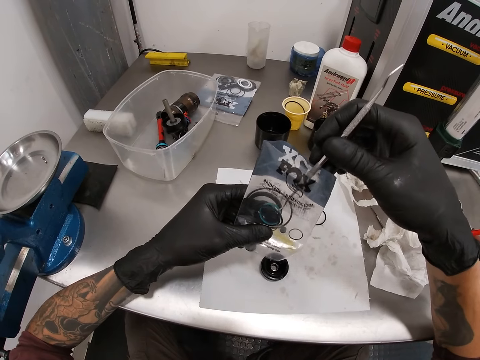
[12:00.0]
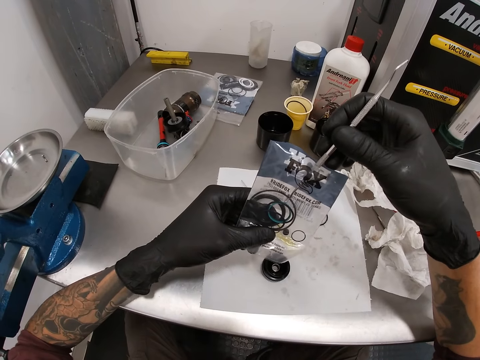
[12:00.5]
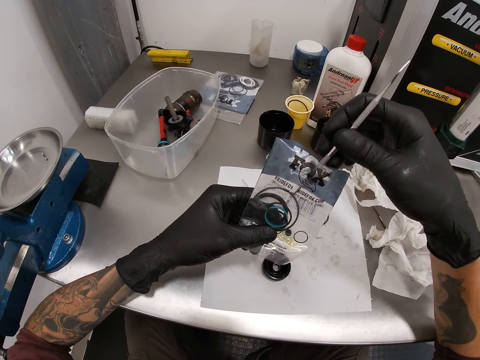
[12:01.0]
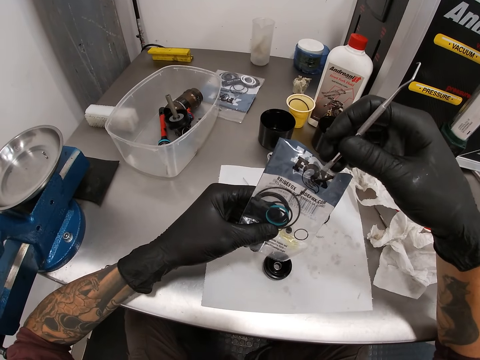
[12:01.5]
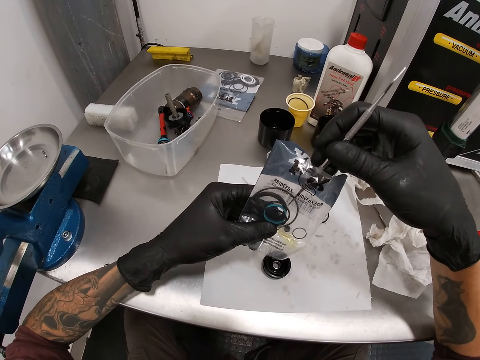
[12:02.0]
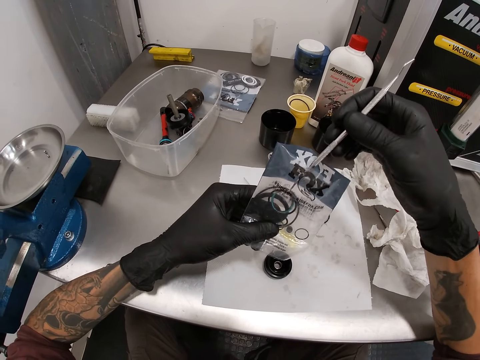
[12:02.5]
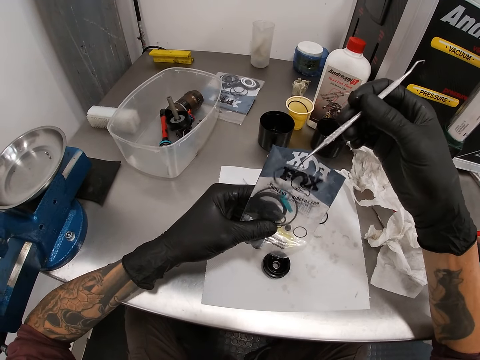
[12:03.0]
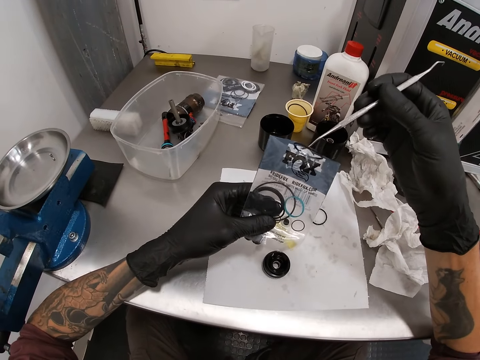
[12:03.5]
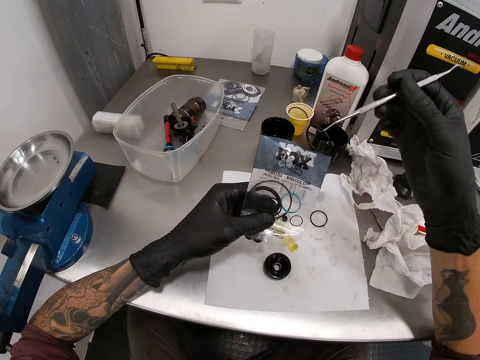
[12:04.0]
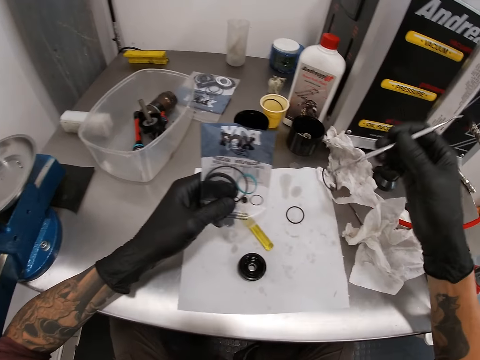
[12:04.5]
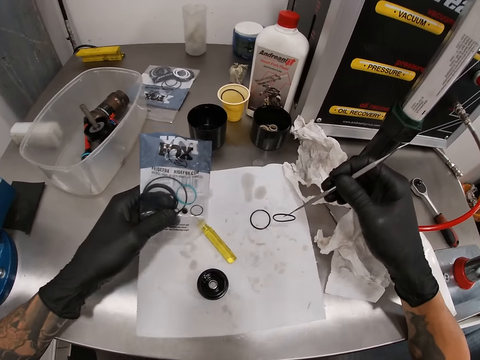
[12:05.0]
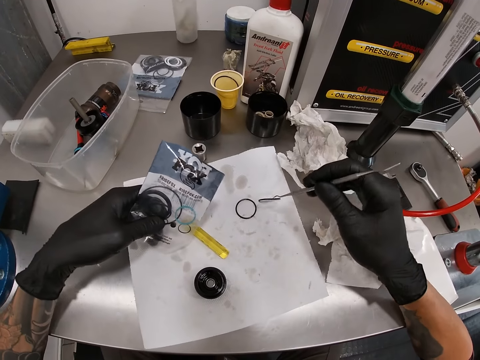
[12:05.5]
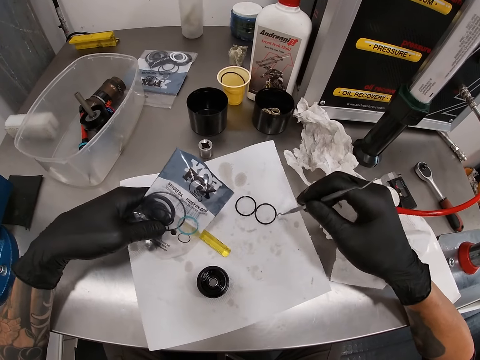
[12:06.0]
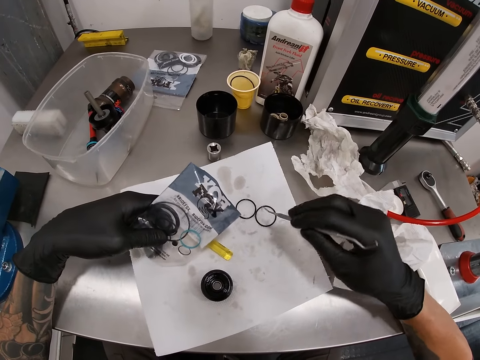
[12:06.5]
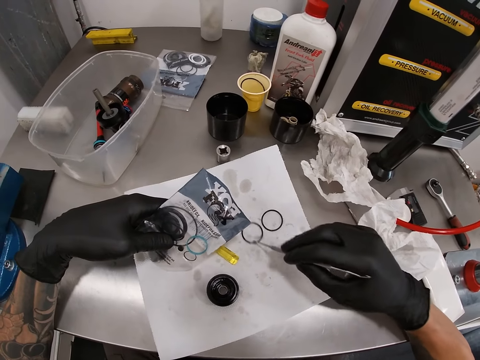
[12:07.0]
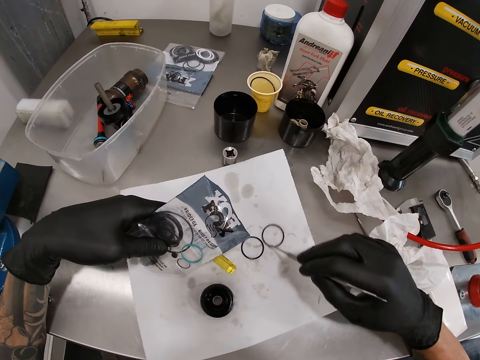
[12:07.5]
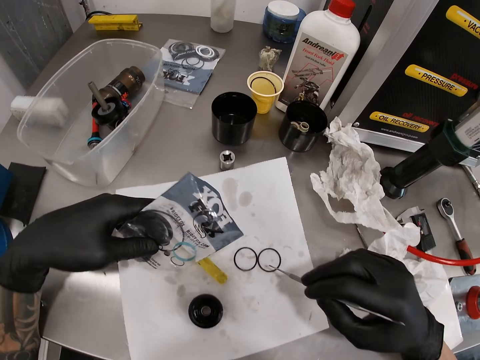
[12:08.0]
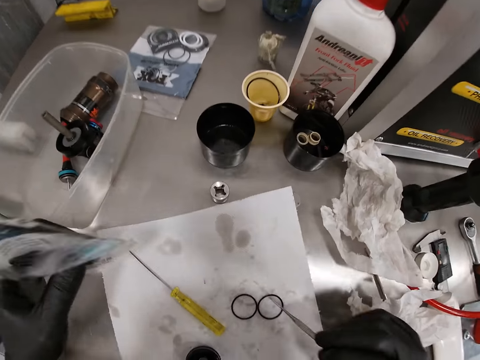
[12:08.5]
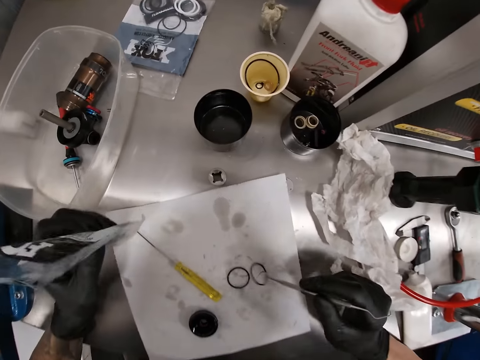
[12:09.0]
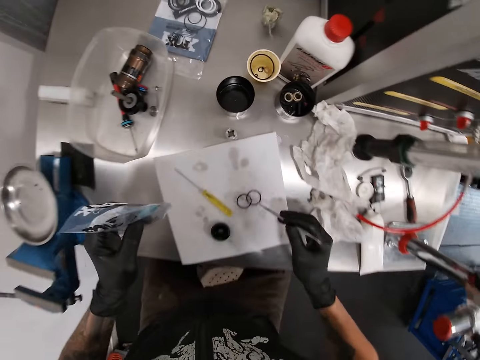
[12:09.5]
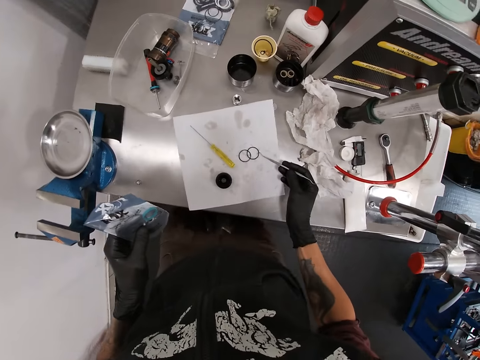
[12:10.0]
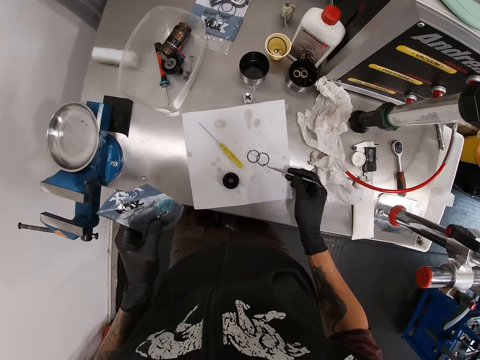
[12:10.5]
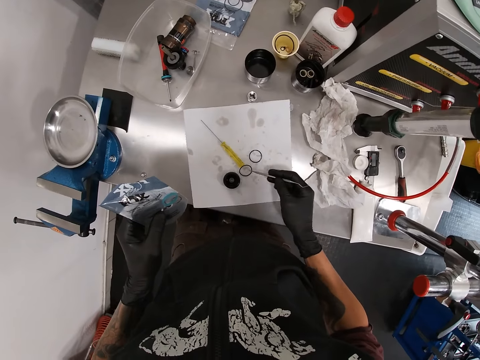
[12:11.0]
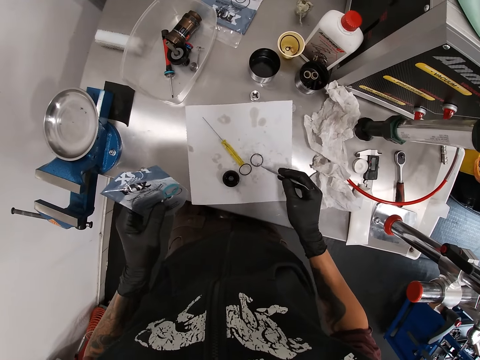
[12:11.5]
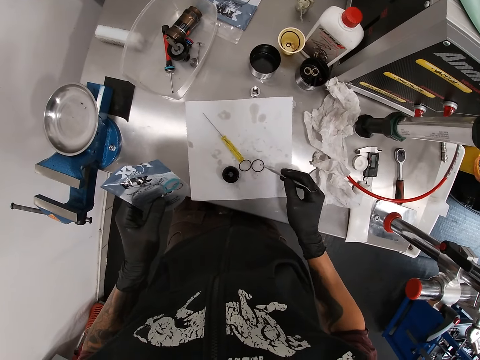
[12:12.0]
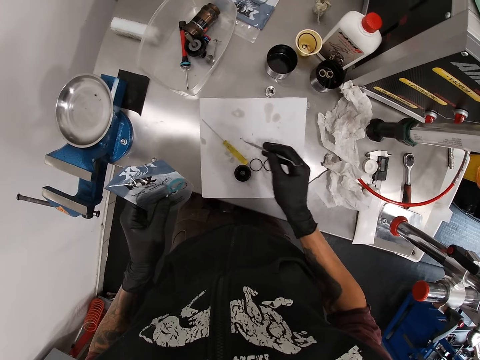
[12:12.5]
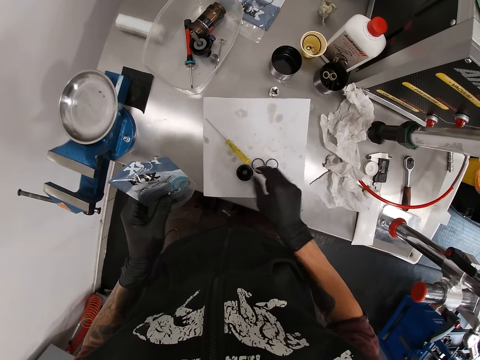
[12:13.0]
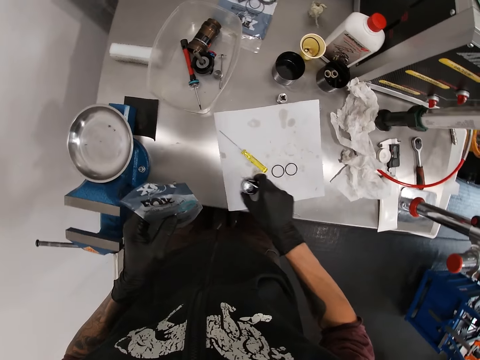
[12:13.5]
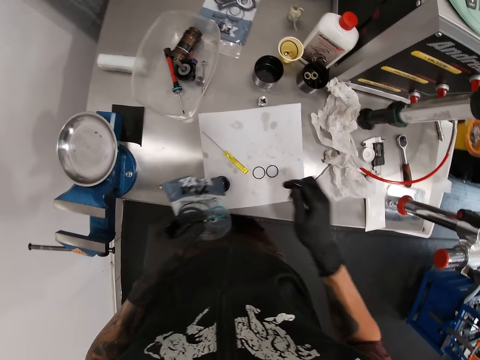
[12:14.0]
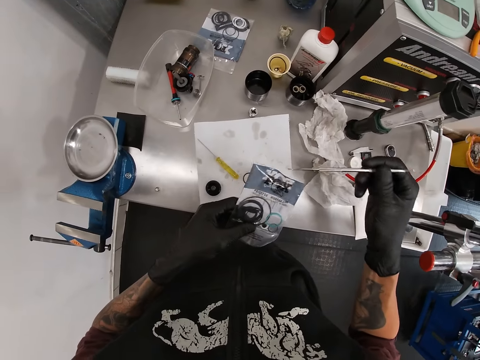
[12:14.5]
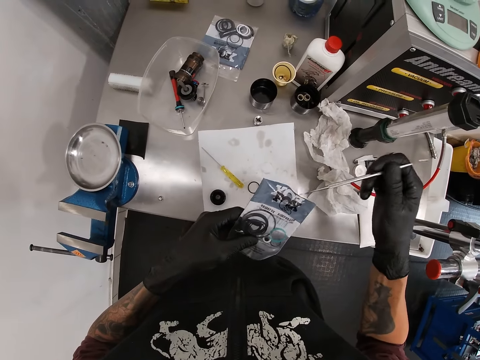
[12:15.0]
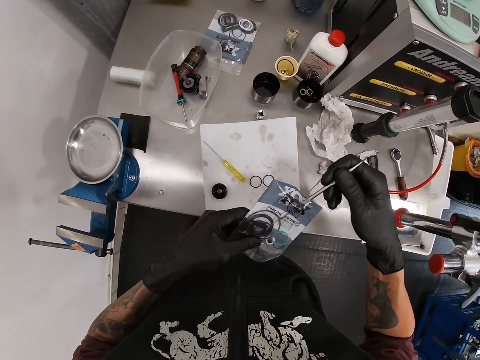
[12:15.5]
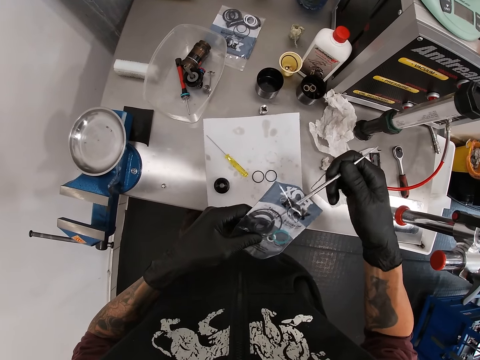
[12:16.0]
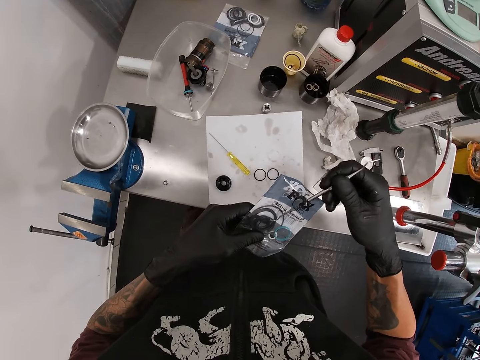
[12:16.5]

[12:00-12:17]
The camera wearer removes a washer from the packet of washers in his left hand with the picker tool in his right hand. He drops the washer from the packet of washers on the paper with the picker tool in his right hand. He drags the washers on the paper with the picker tool in his right hand. He gets up from the stool. He drags the washers on the paper with the picker tool in his right hand. He shifts the screwdriver on the paper with the picker tool in his right hand. He picks up the valve cap or pressure regulator on the paper with his right hand. He holds the pressure regulator. He drops the valve cap on the paper with his right hand. He inserts the picker tool in his right hand into the packet of washers in his left hand.

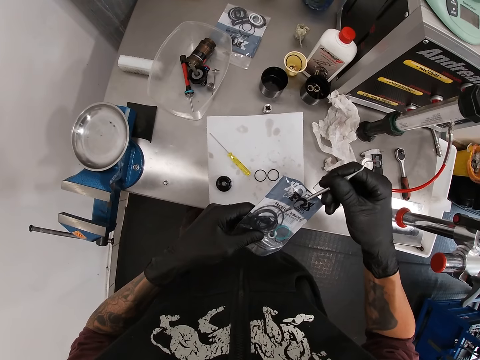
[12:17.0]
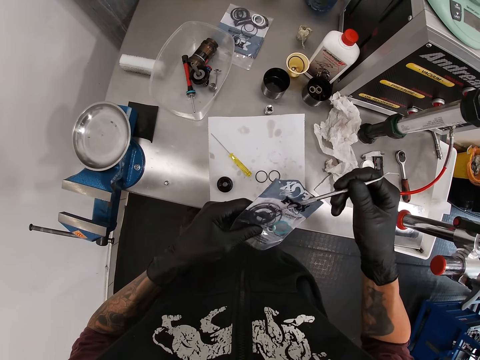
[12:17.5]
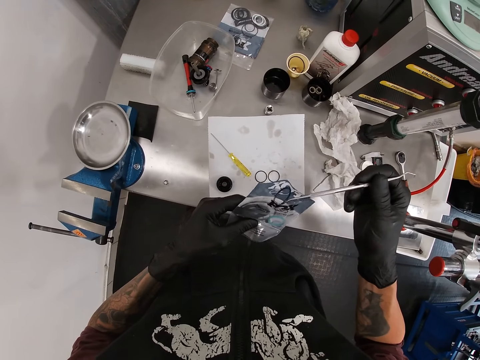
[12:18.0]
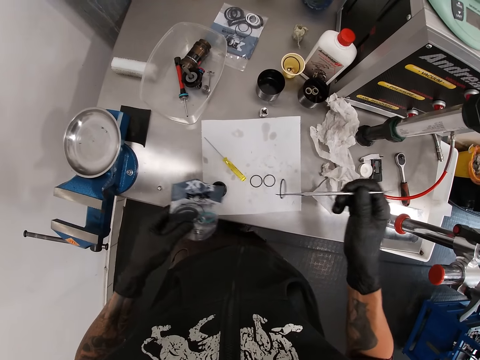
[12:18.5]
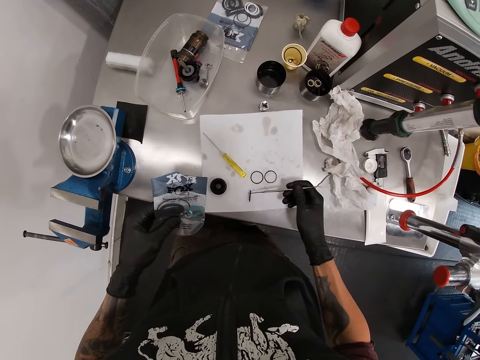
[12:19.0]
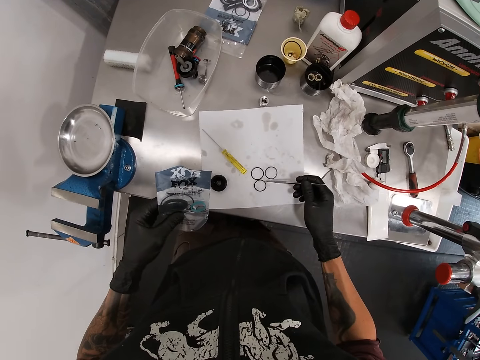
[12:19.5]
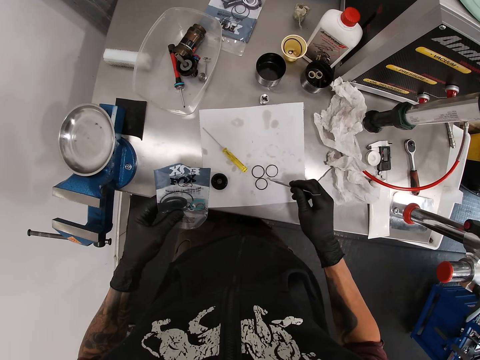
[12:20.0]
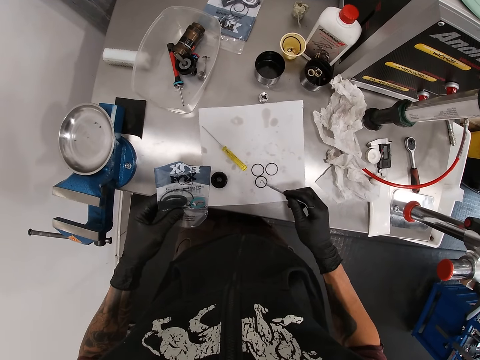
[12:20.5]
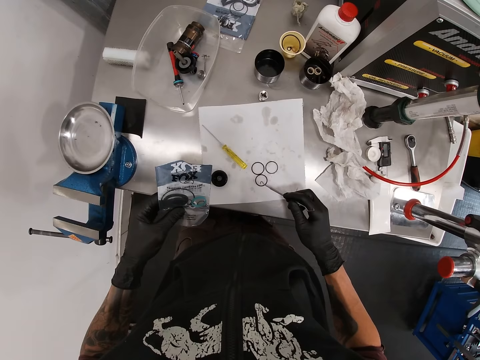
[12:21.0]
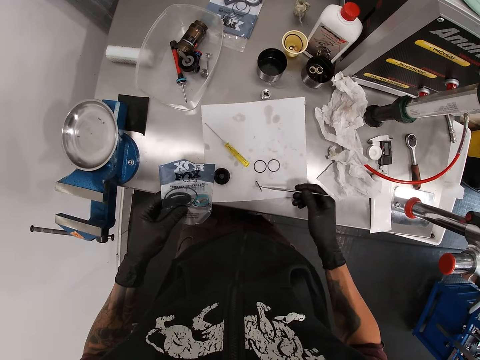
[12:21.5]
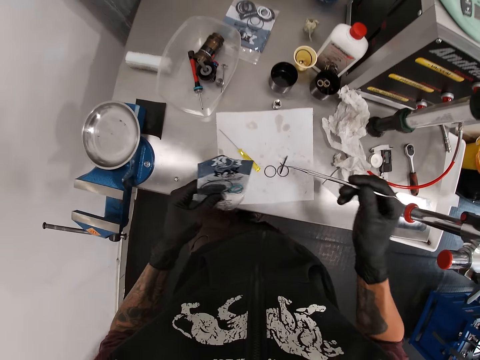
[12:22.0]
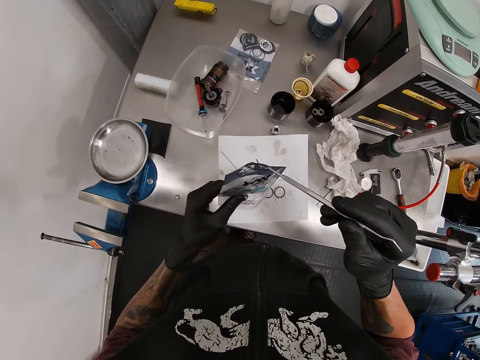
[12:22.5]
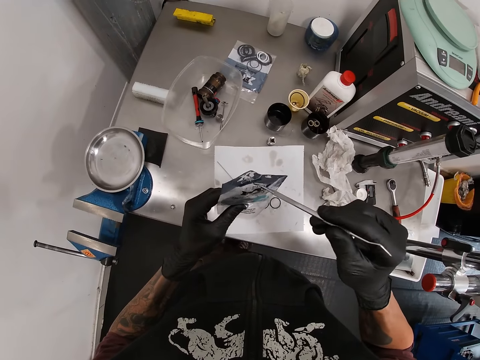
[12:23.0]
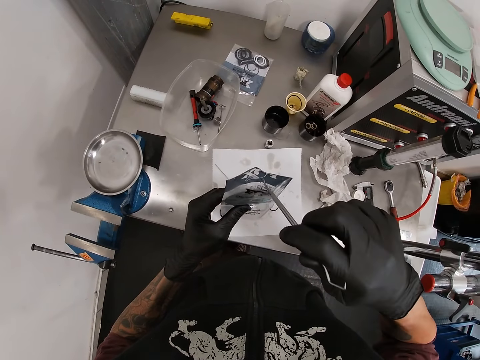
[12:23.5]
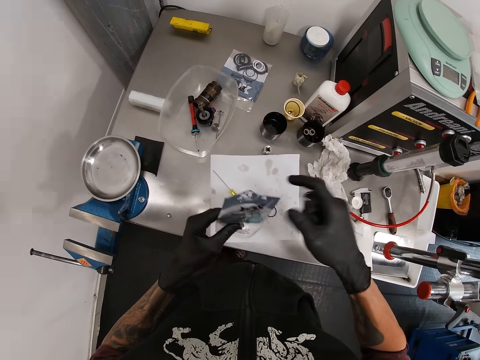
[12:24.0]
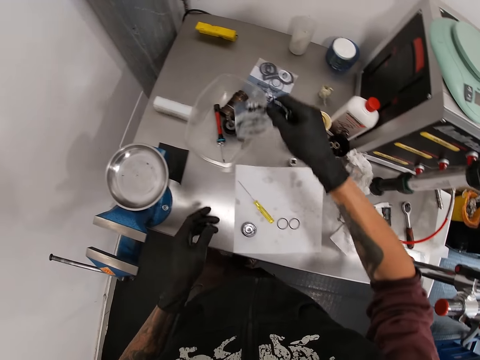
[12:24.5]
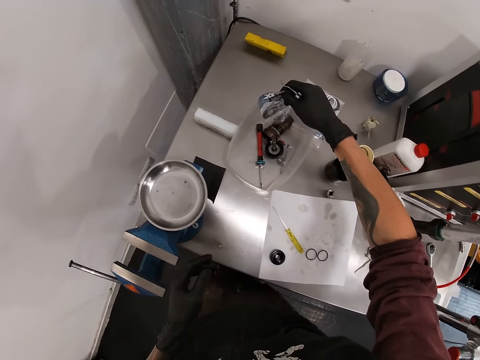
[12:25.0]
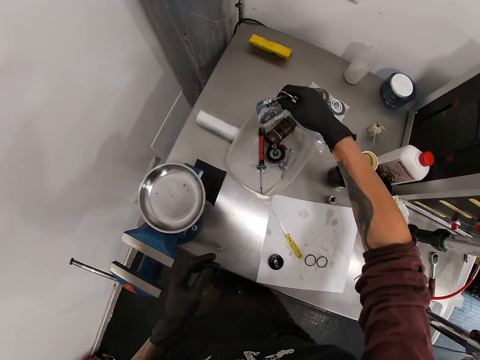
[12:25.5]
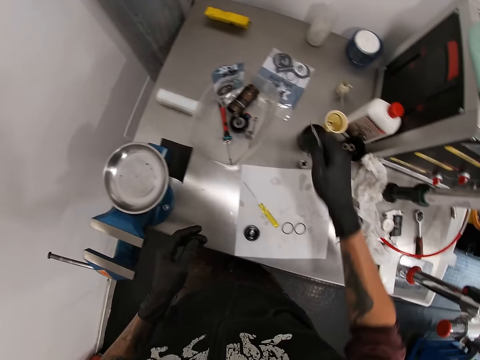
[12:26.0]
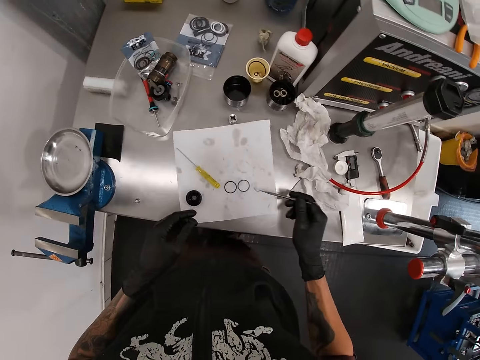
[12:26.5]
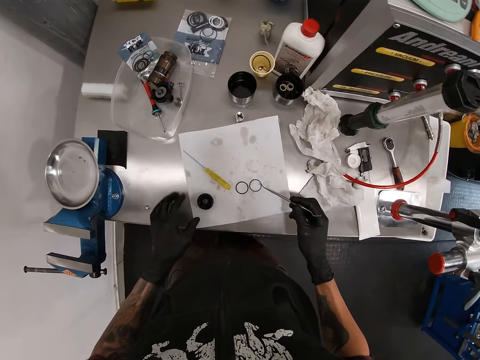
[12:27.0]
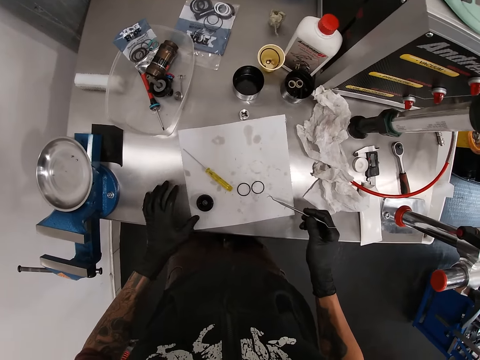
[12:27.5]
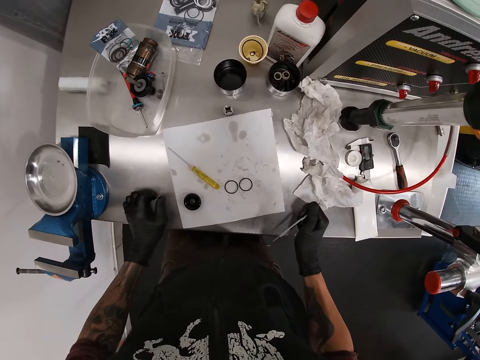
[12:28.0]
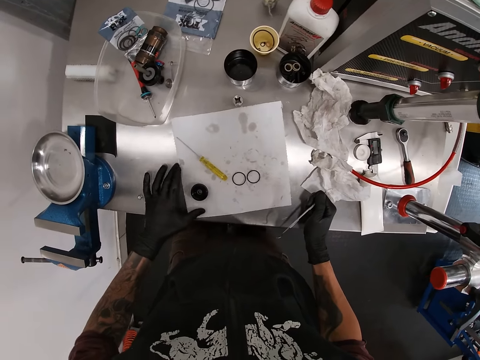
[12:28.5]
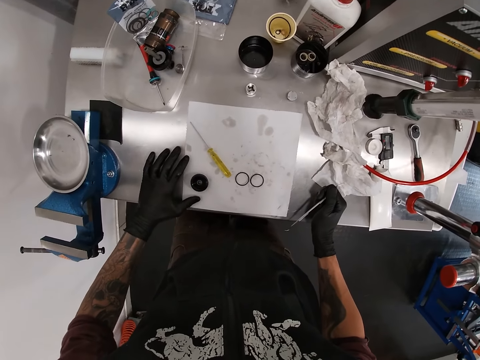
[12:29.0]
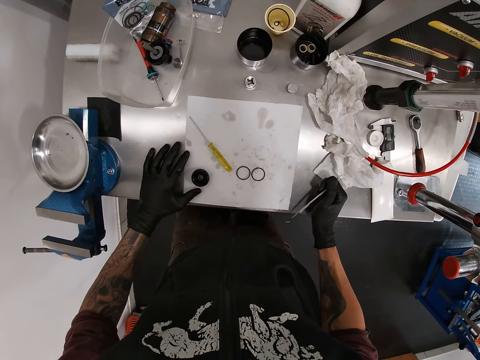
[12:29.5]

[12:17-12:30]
The camera wearer removes a washer from the packet of washers in his left hand with the picker tool in his right hand. He drops the washer from the packet of washers on the paper with the picker tool in his right hand. He picks up the washer on the paper with the picker tool in his right hand. He drops the washer in the picker tool in his right hand in the packet of washers in his left hand. He passes the packet of washers in his left hand to his right hand. He drops the packet of washers in his right hand in the container. He adjusts the paper on the table with his left hand. He looks on.
